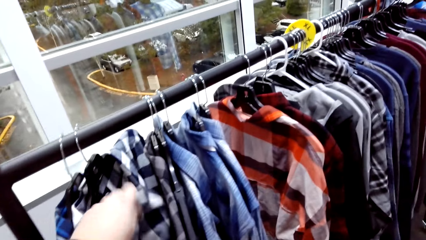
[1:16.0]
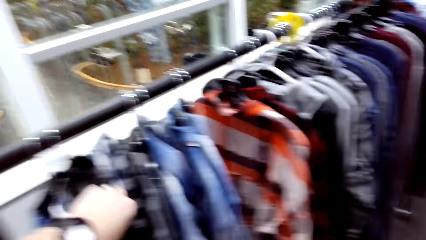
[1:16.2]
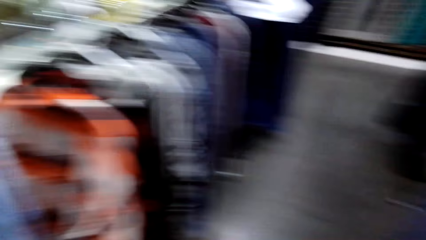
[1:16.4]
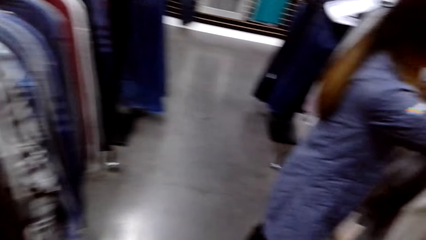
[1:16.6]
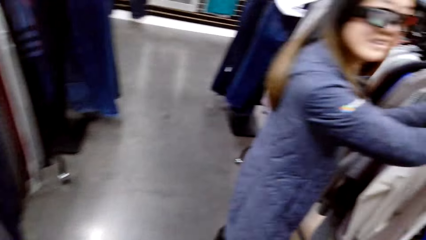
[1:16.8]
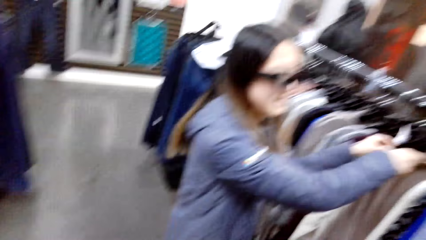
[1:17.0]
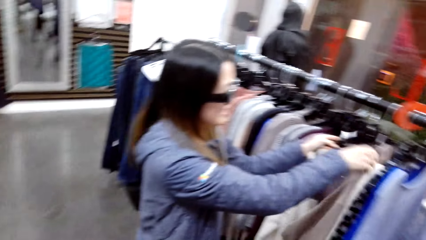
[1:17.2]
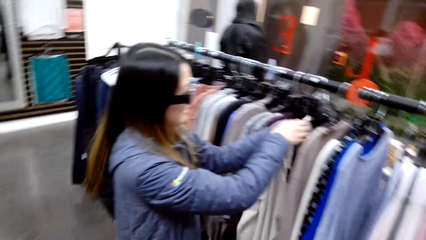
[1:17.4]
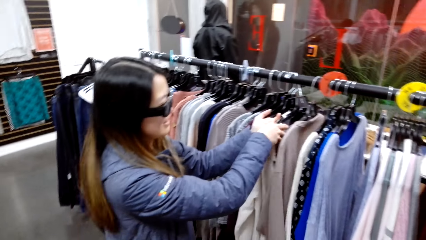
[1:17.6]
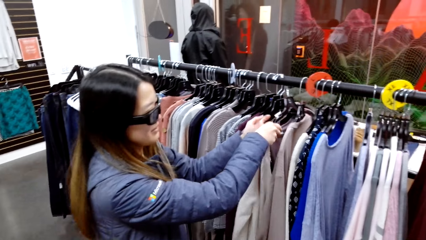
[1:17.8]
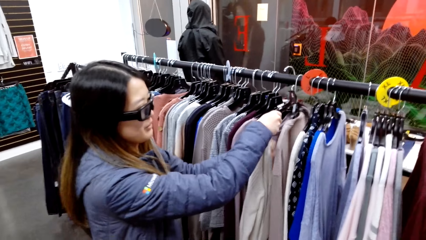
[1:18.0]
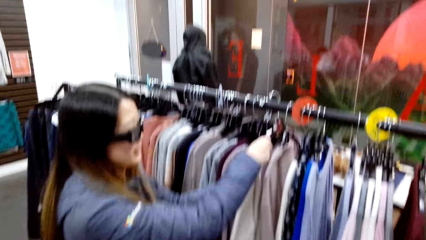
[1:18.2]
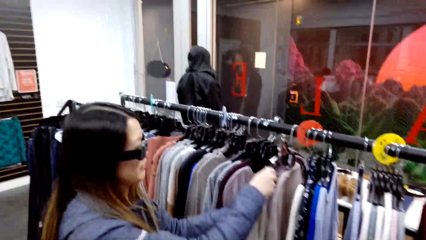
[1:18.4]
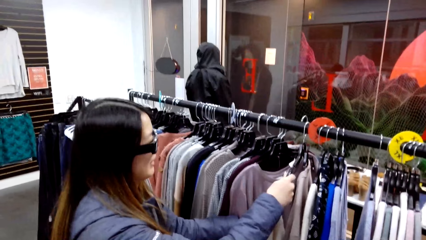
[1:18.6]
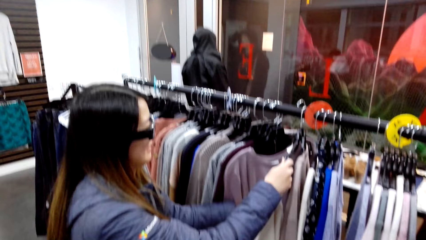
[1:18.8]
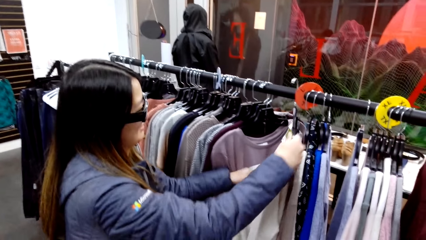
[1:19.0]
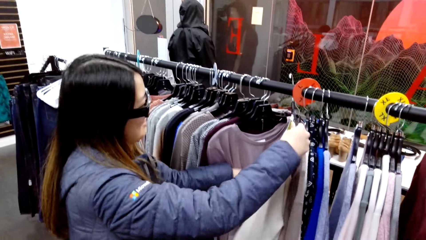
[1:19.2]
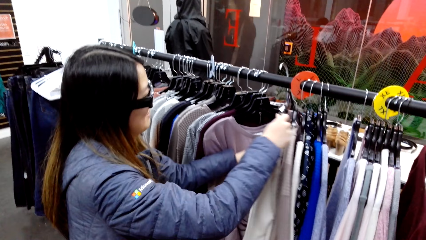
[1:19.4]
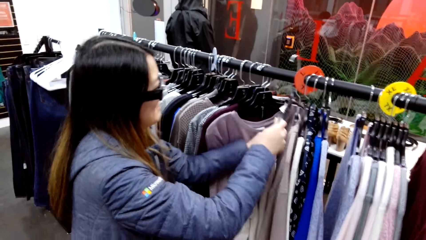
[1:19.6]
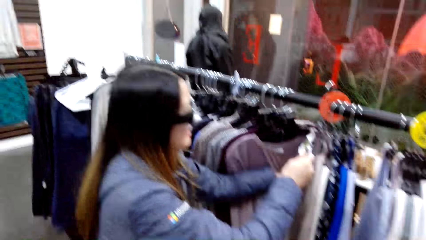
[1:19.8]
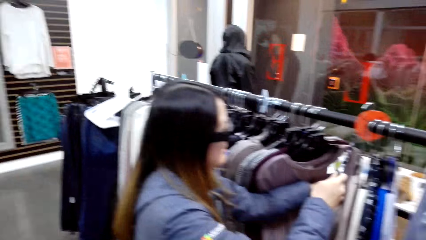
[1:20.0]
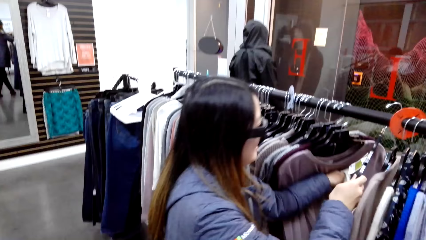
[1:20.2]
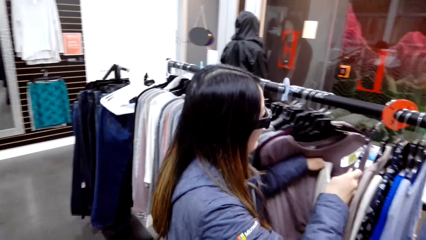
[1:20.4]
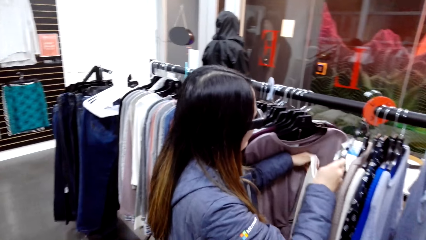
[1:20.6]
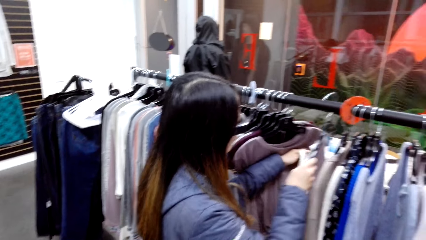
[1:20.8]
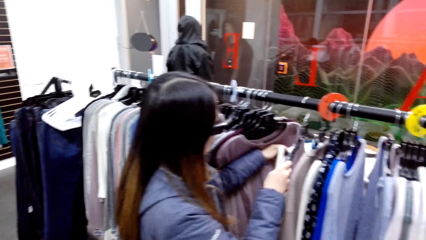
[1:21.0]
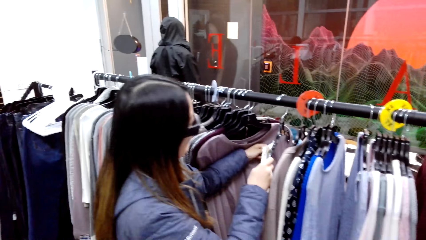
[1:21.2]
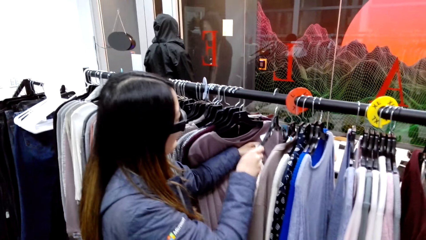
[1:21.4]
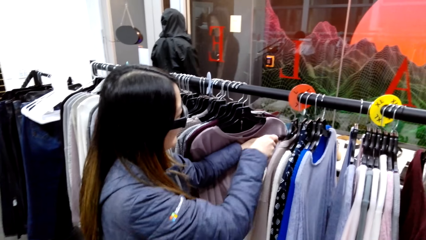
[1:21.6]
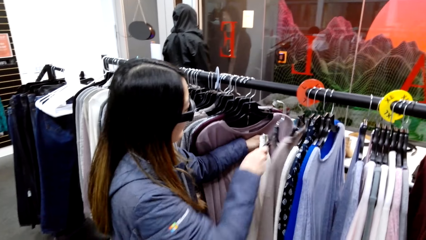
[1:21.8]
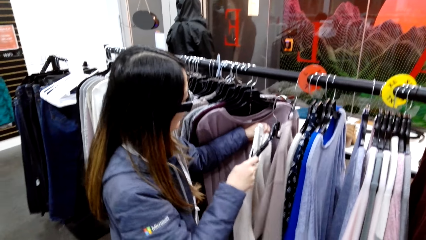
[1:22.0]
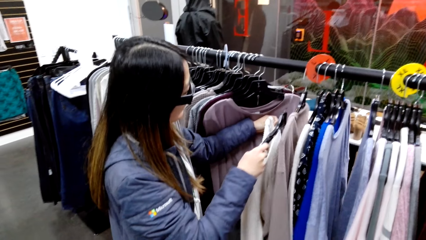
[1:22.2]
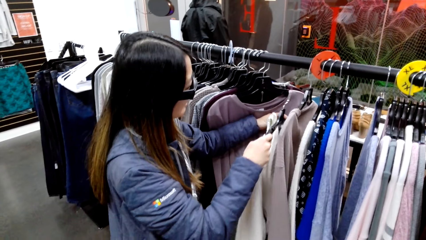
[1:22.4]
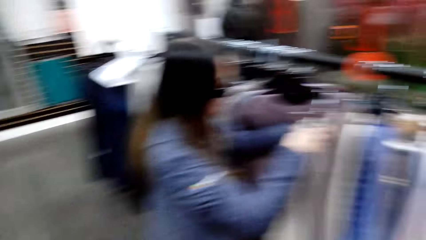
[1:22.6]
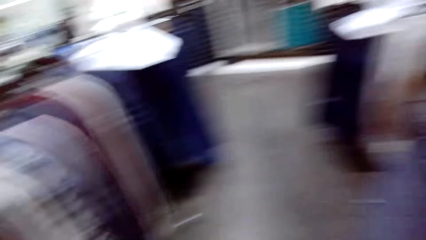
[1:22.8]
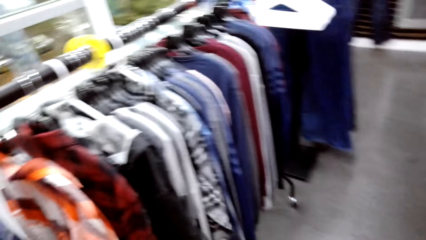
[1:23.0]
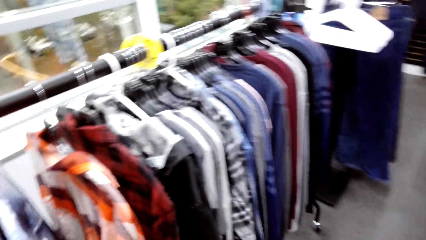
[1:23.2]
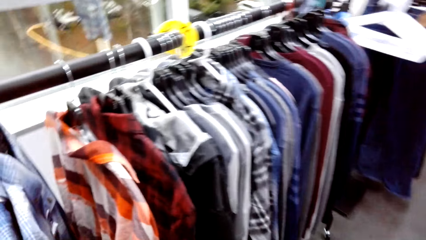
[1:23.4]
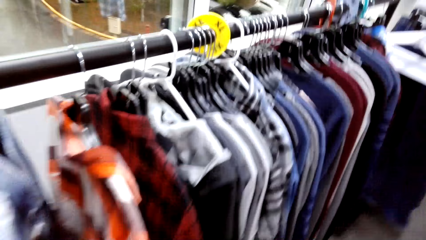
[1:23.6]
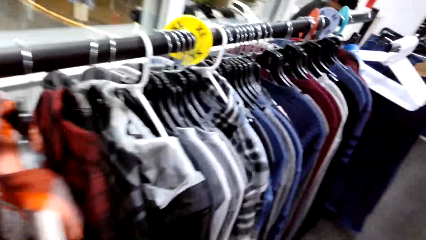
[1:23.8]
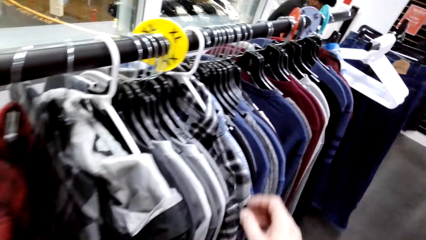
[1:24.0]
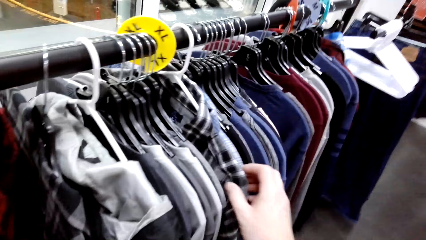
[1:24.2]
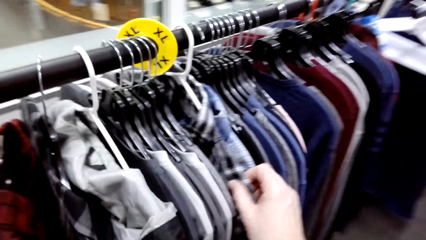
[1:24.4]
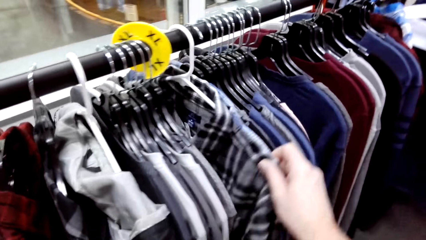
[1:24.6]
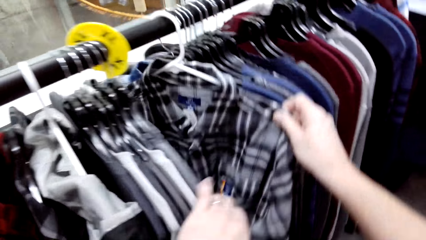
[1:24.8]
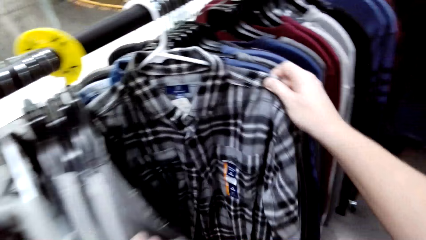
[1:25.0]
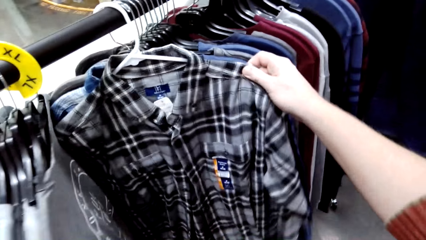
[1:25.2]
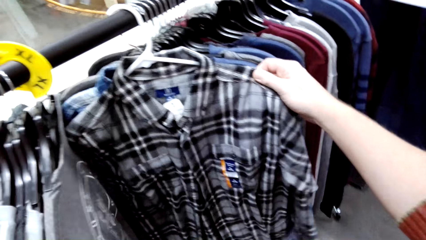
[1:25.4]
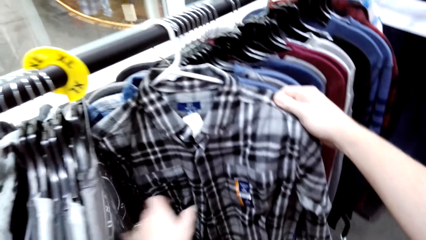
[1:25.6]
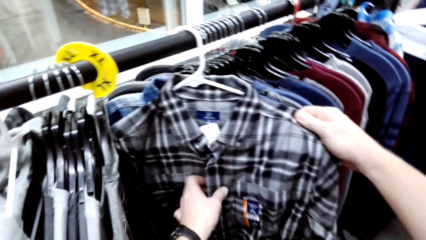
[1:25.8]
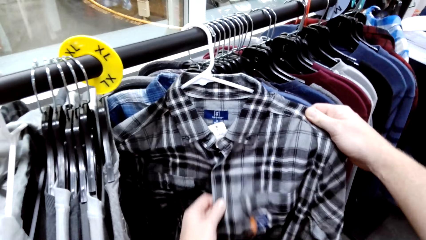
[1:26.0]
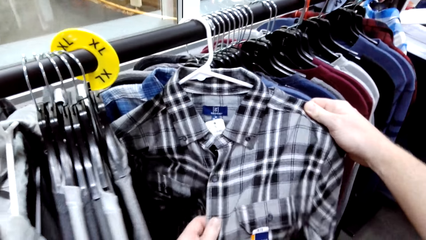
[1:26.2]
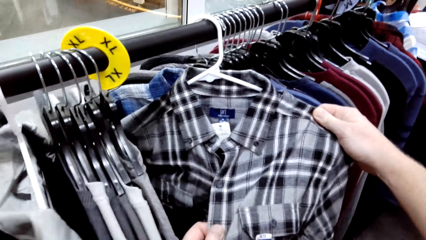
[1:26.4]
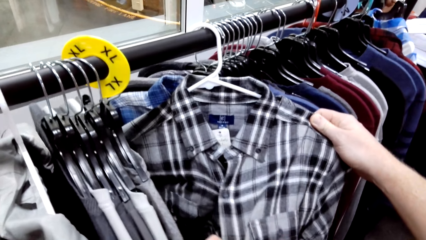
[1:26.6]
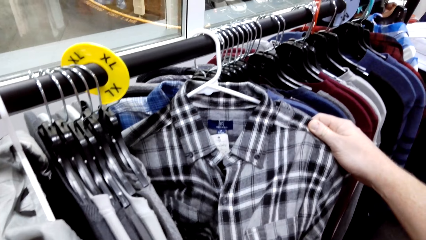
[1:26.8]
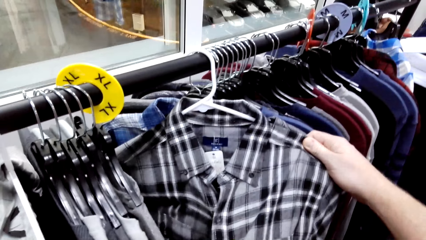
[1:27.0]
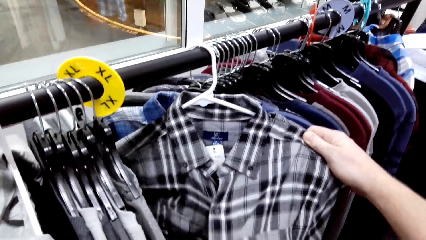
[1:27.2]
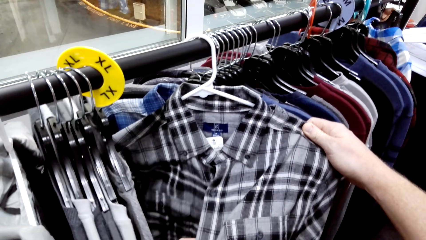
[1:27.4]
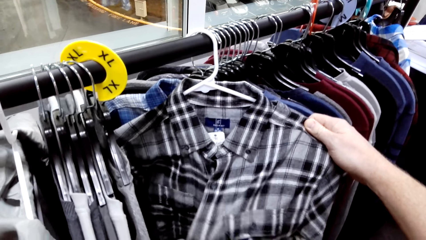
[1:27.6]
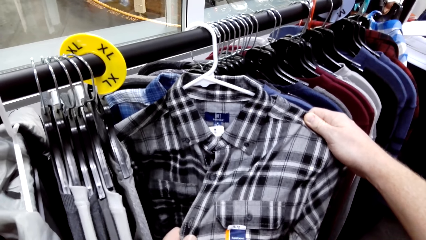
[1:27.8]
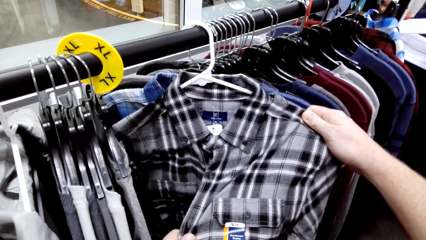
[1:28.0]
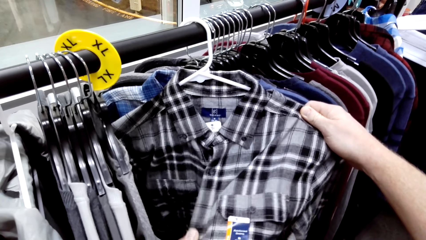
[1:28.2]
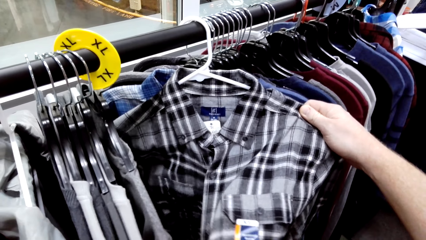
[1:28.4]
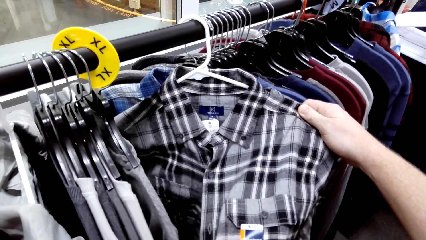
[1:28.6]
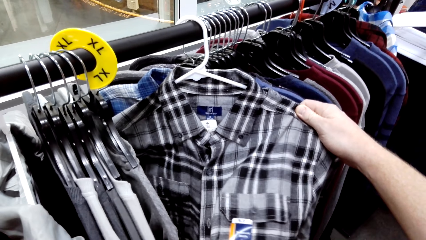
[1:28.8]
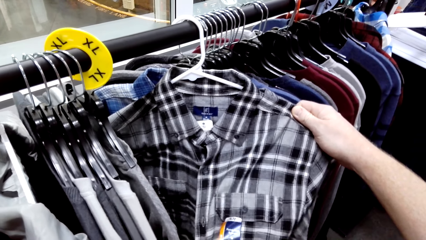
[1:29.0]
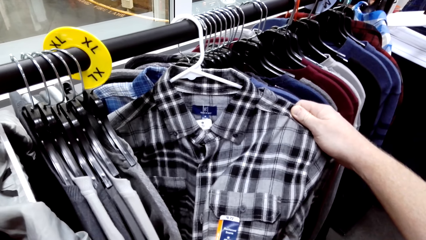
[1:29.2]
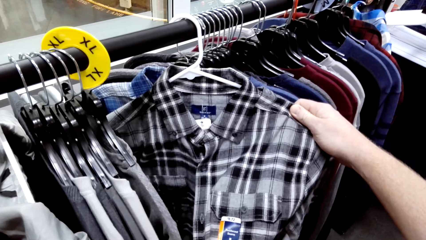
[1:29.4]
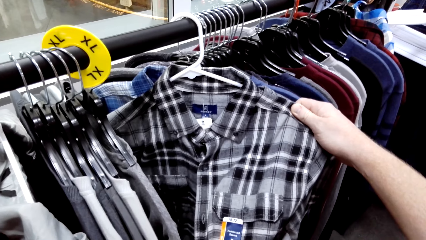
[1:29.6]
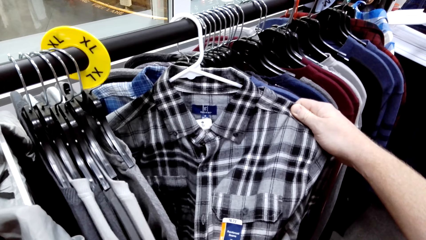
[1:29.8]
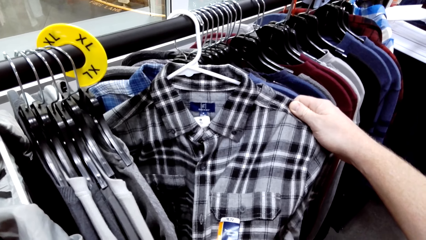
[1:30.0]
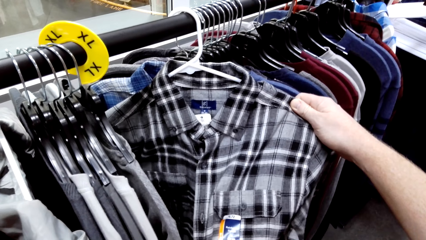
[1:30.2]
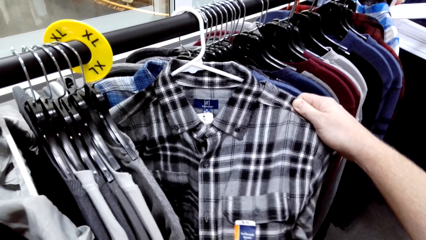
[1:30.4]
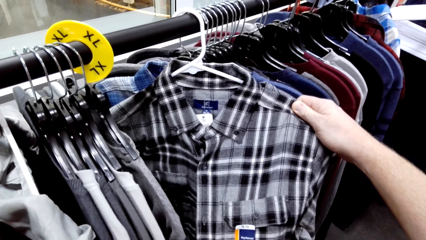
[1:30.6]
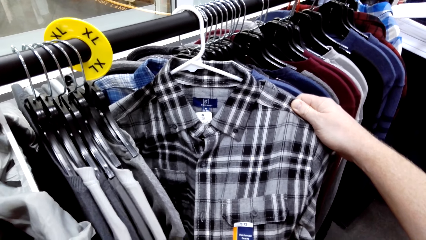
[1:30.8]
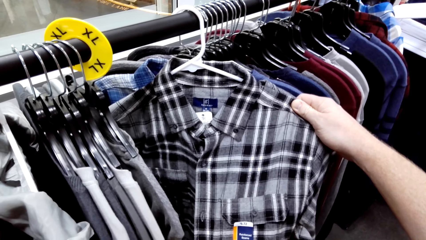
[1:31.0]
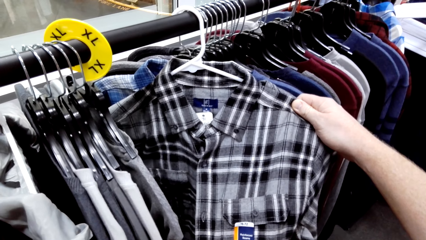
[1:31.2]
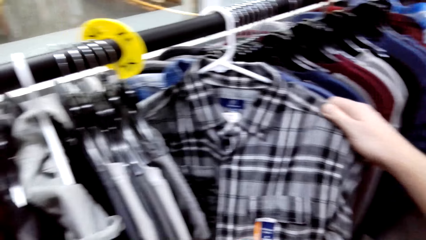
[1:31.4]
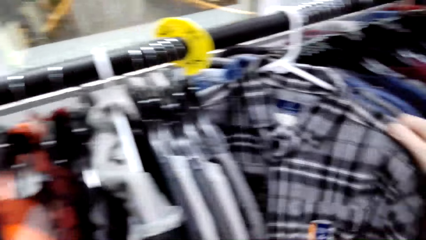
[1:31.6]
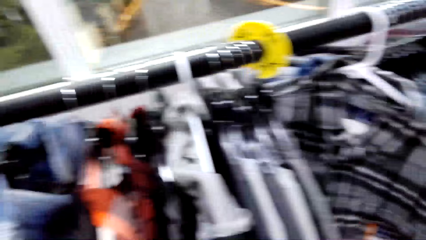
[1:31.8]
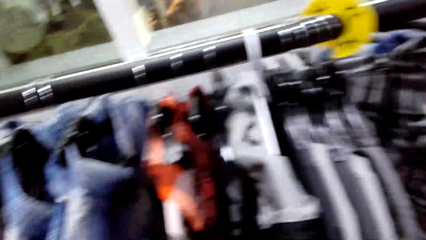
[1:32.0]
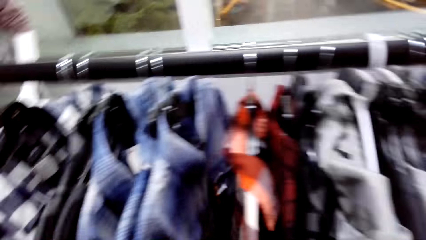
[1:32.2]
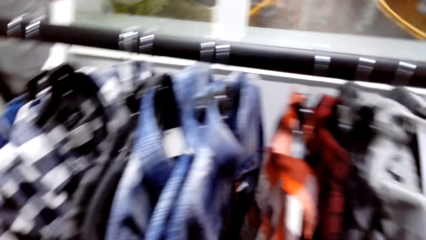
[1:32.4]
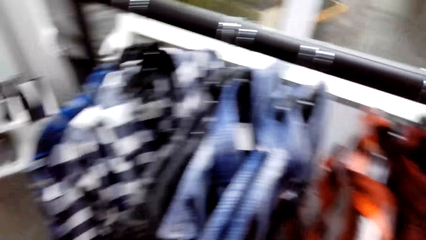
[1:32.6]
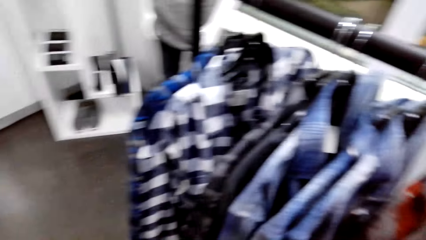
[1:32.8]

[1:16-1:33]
A woman unhangs a top. The camera wearer looks at a shirt on the hanger.
